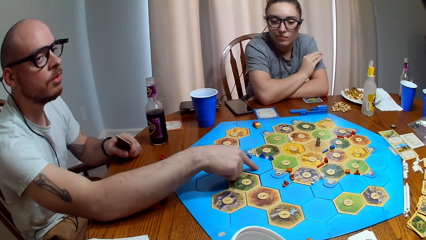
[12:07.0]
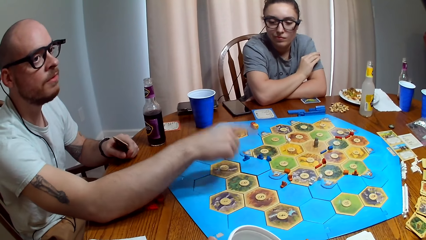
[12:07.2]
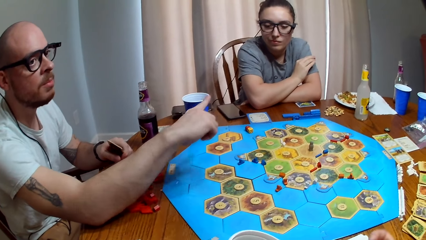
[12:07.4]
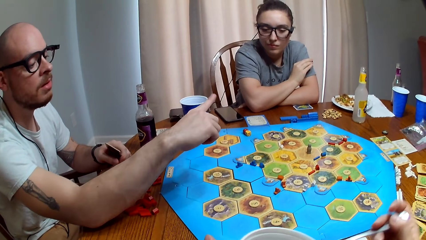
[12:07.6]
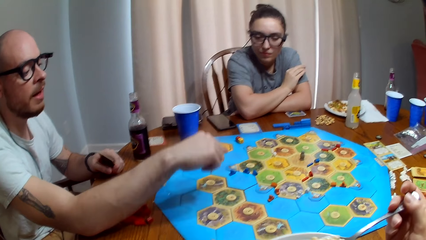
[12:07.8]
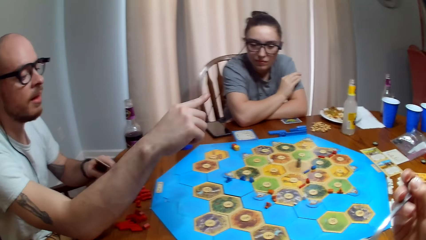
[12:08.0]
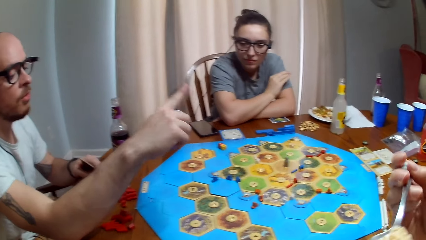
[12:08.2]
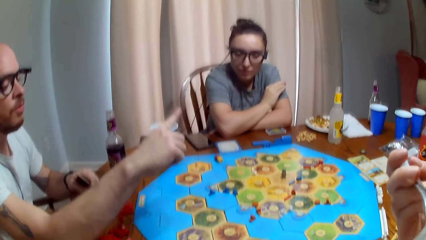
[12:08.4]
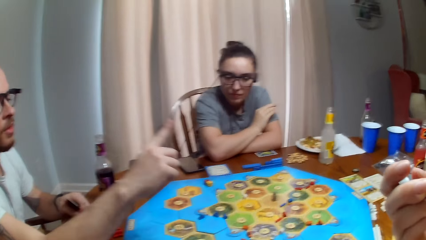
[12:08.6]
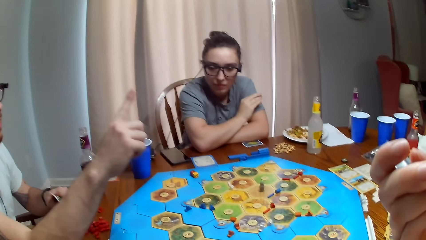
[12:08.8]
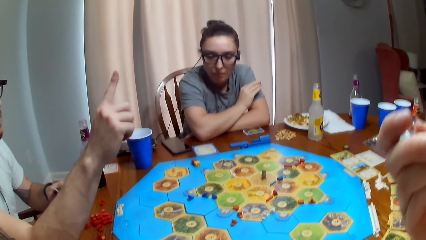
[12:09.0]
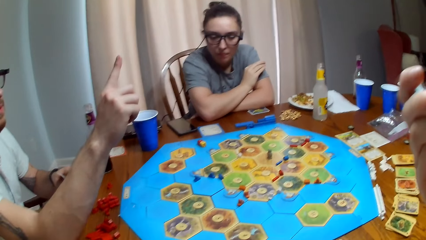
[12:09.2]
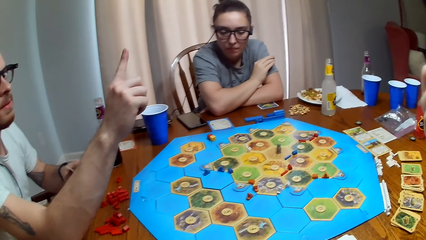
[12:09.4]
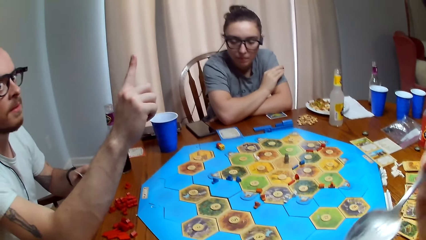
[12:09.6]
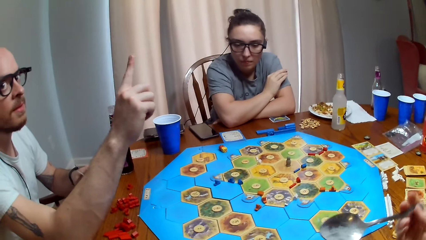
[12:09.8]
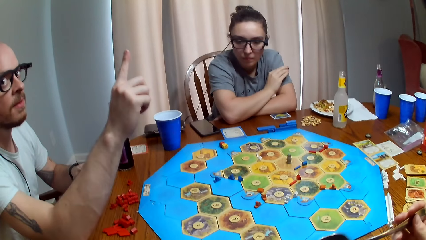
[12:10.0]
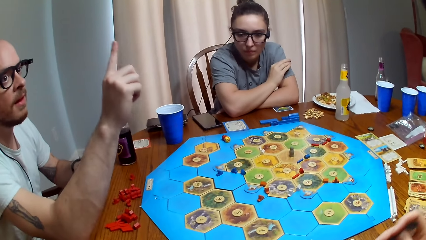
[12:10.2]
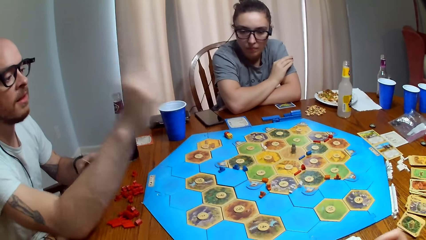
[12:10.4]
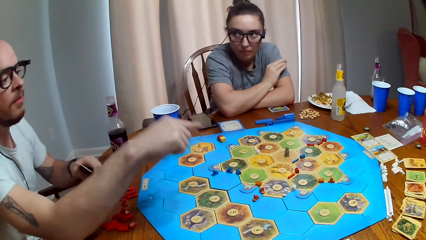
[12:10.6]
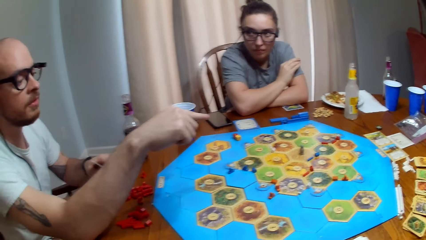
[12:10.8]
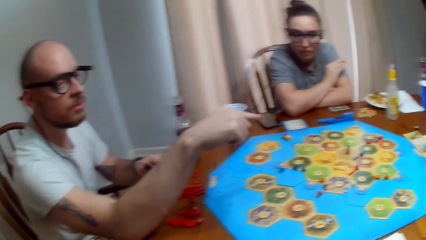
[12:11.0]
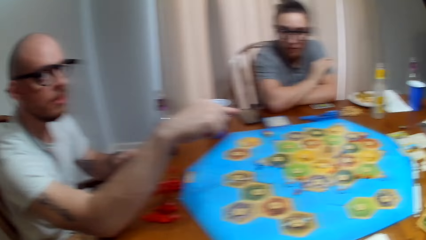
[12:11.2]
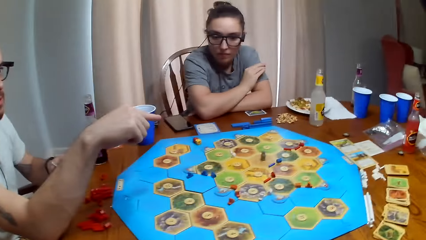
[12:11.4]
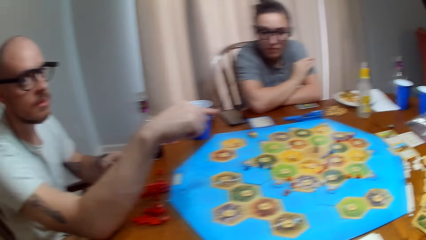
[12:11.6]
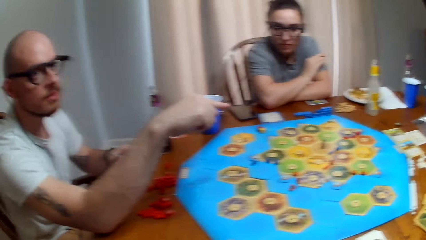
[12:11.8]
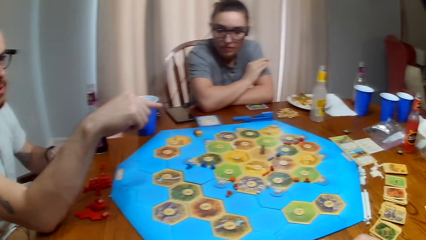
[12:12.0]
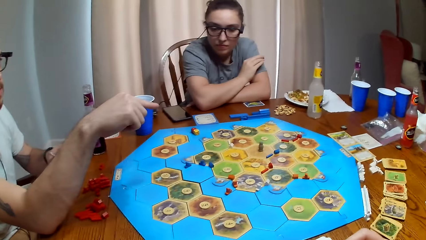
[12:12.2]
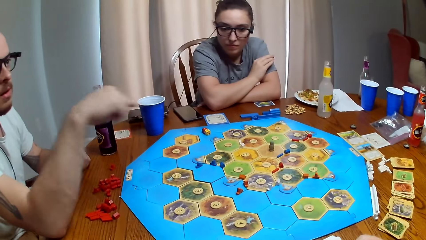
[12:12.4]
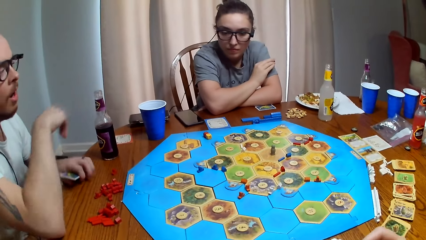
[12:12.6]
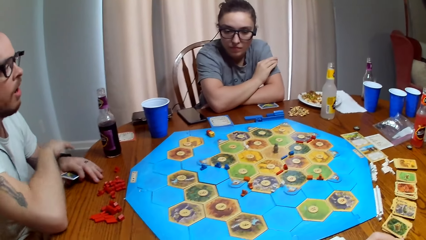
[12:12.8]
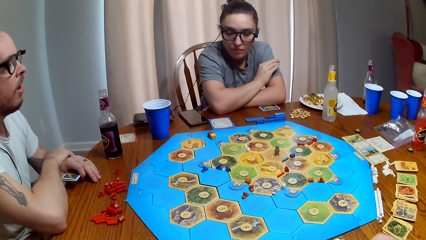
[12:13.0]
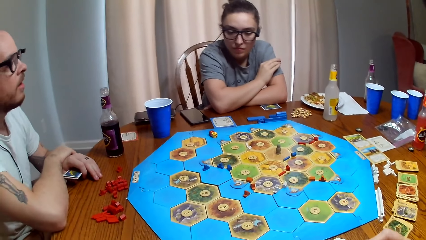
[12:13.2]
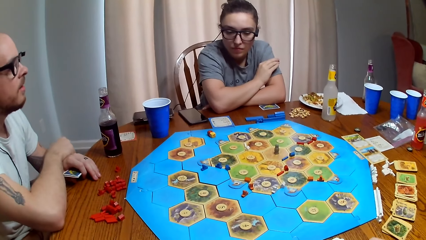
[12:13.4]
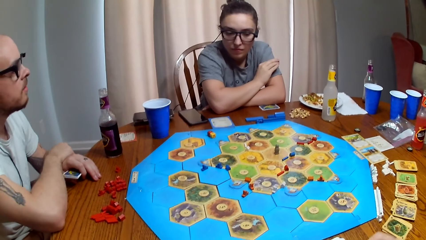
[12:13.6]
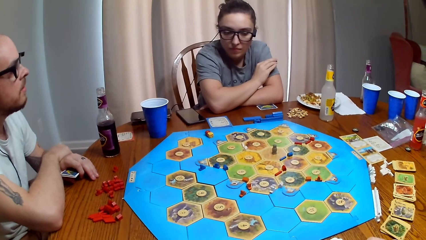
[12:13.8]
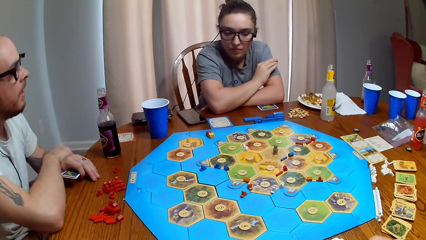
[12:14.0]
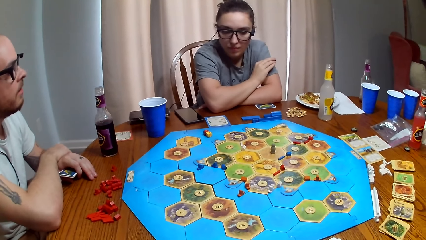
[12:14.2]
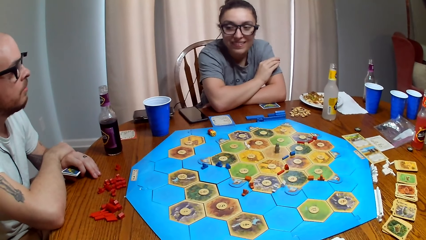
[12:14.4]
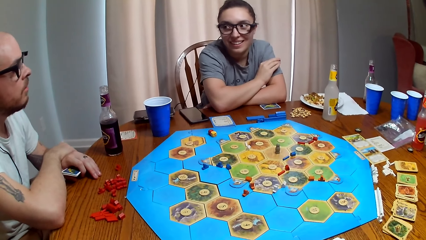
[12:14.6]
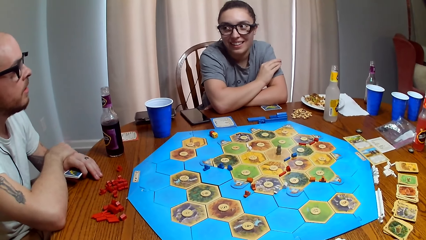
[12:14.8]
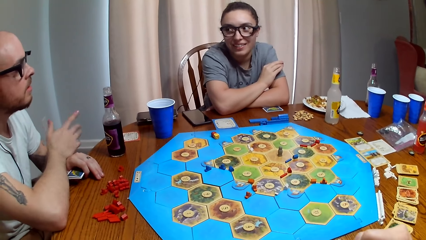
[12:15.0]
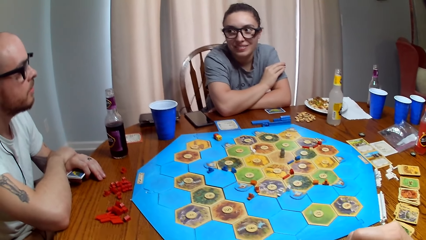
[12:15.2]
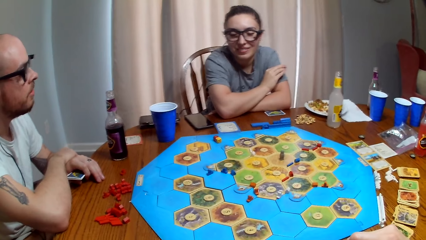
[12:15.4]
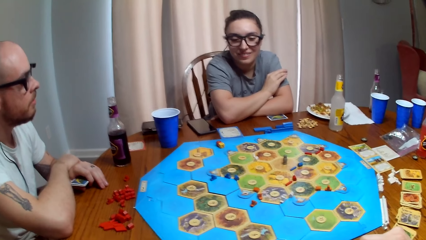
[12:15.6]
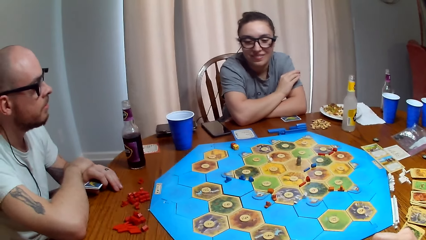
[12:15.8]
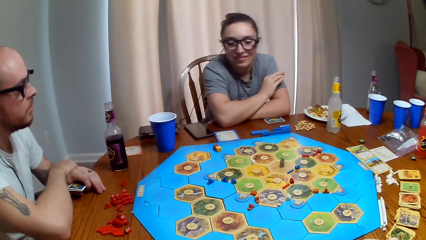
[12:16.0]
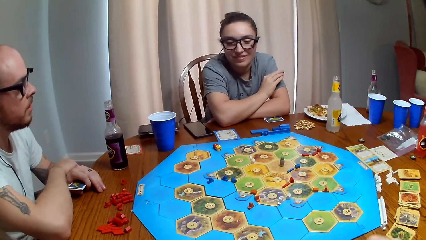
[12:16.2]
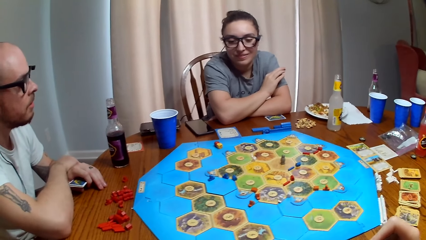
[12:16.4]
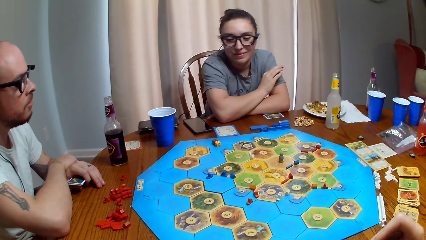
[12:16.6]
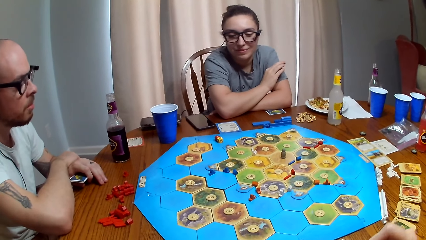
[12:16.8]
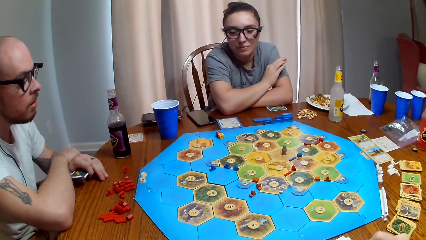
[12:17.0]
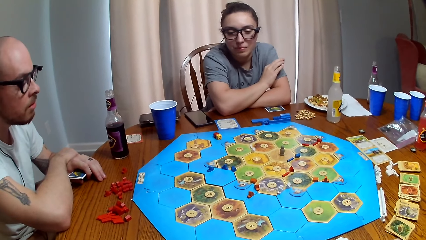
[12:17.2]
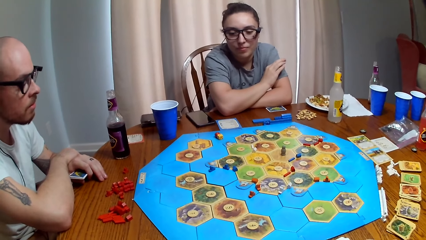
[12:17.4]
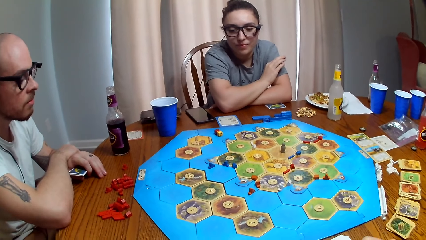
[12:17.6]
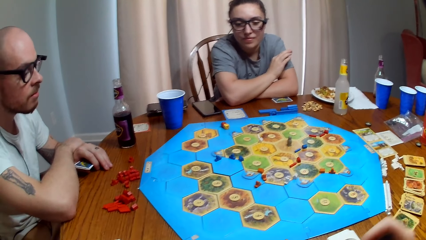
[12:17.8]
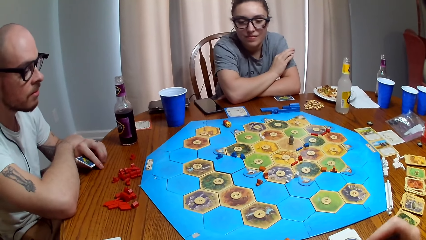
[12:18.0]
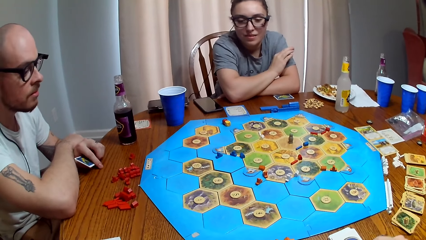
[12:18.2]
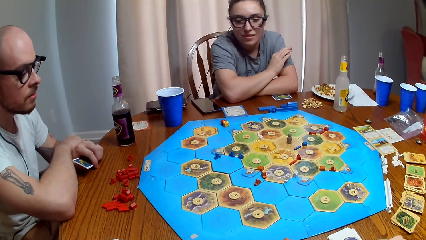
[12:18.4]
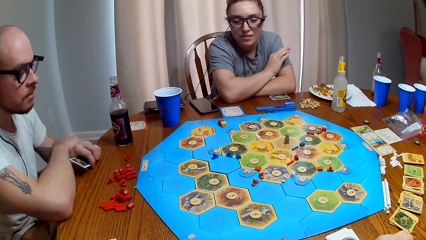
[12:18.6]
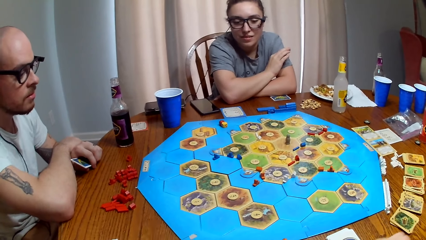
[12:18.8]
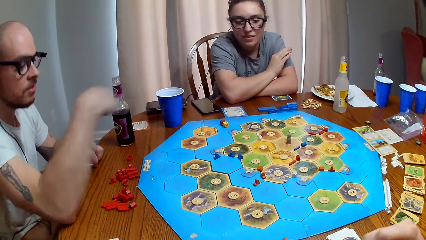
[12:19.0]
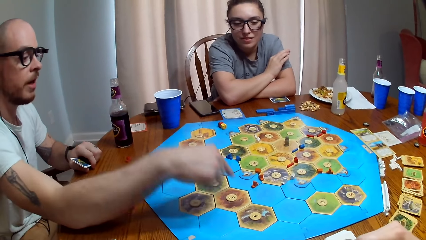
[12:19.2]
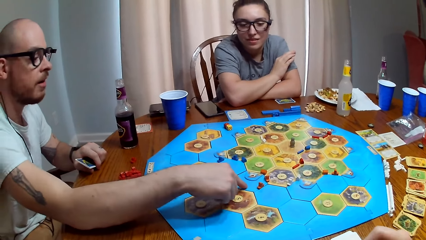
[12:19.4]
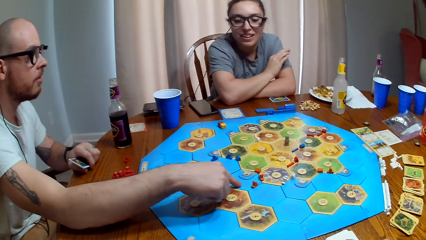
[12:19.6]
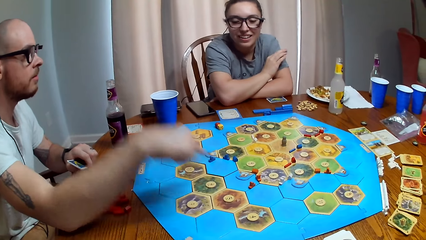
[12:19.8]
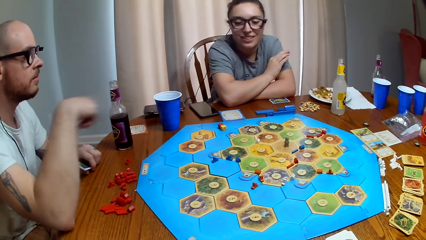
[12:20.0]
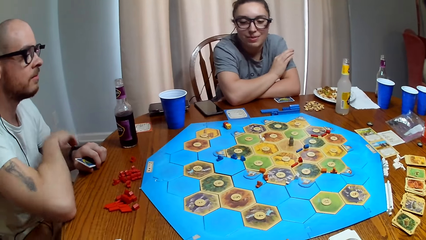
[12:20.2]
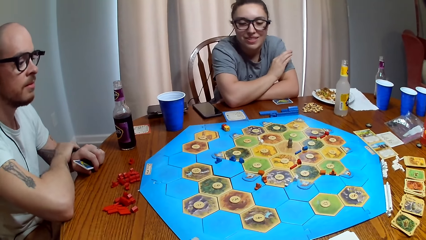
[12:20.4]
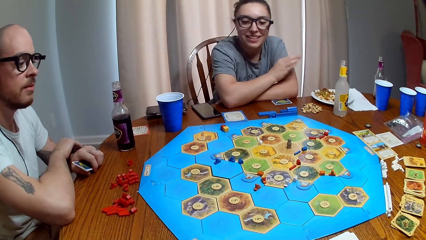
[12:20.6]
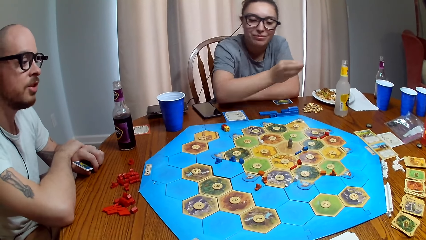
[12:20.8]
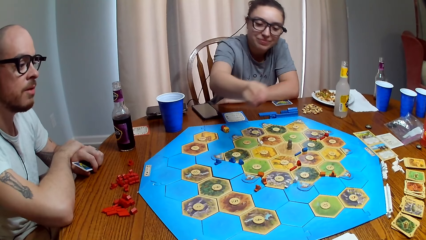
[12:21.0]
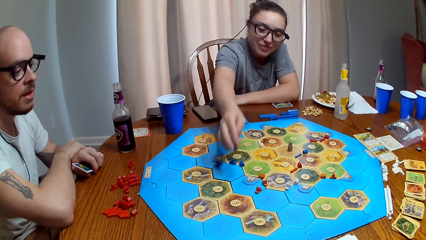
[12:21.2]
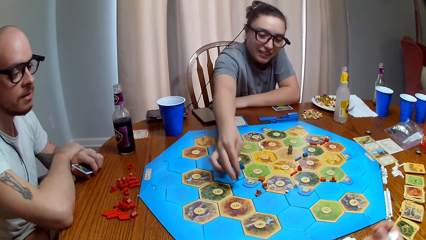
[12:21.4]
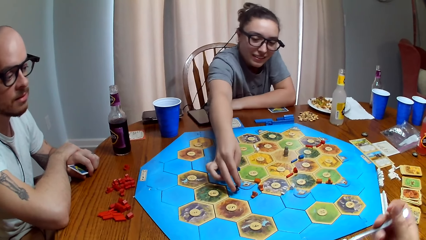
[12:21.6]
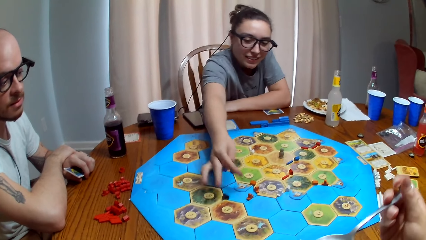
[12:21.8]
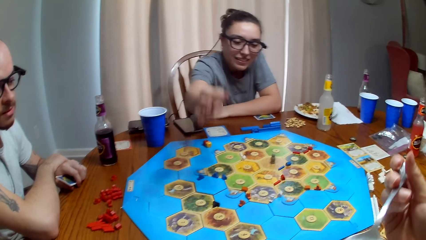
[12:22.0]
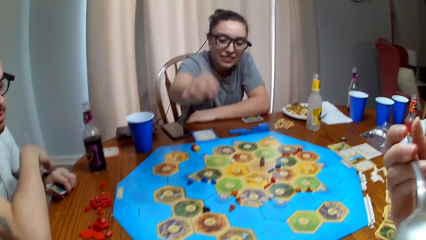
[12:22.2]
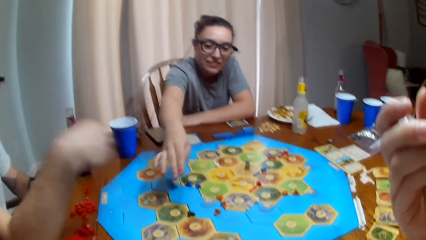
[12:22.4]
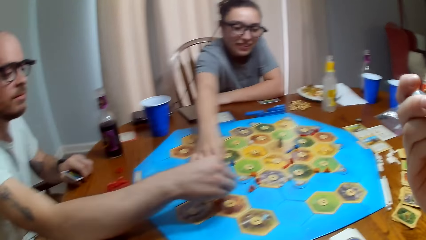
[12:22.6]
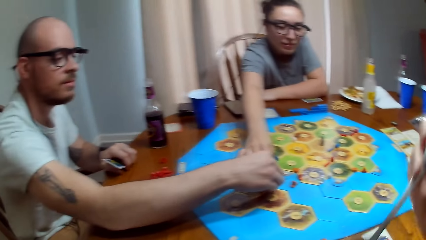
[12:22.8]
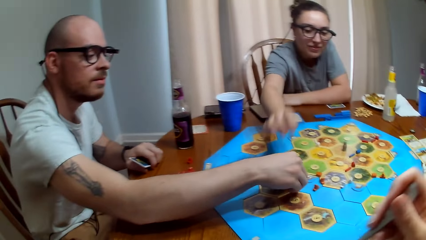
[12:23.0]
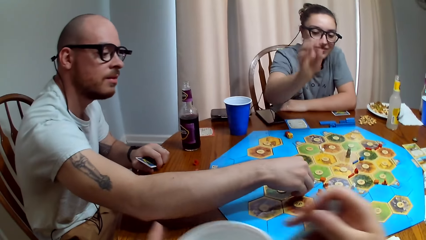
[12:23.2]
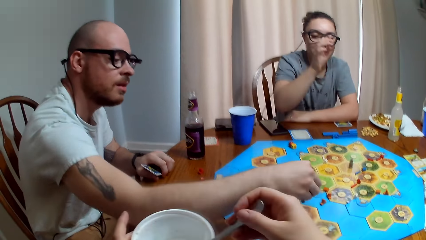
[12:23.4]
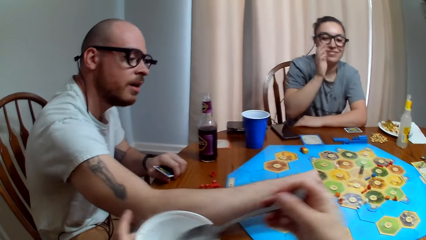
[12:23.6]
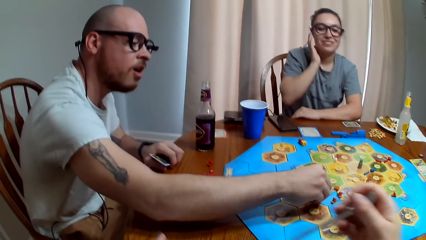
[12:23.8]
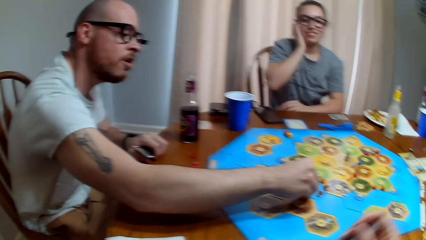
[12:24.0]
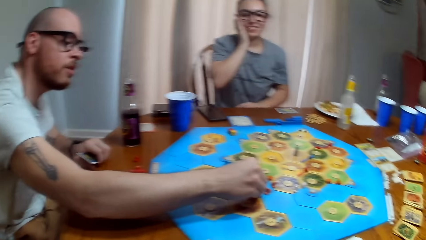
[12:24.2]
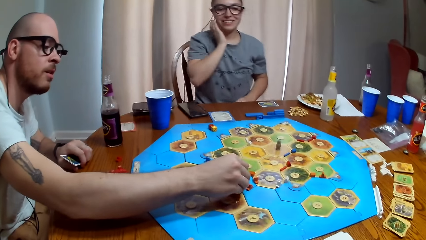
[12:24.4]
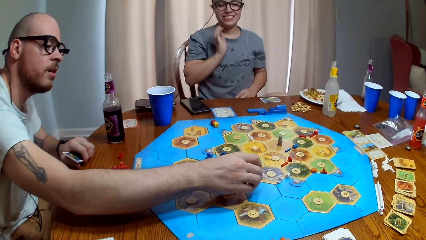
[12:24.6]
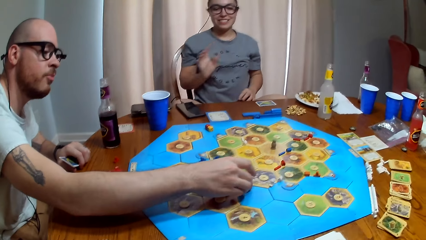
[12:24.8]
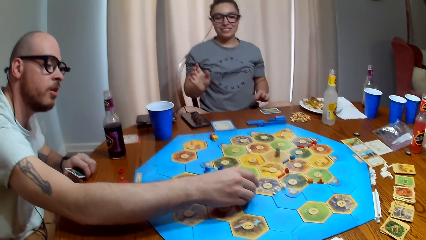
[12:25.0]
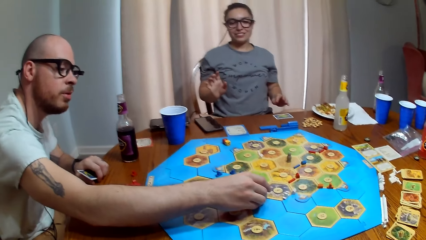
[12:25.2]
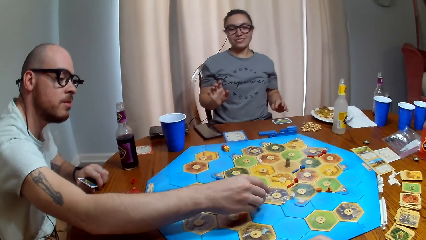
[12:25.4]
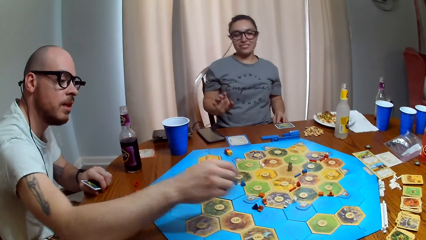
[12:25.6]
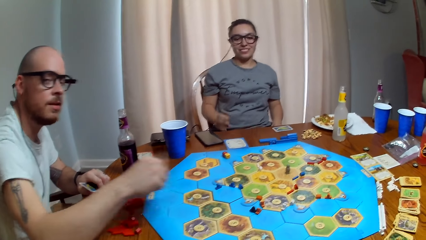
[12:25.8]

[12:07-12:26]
The camera wearer eats food. A person dialogues with another person, a third person and the camera wearer. The third person talks. The first person talks. The third person puts a brick on the board. The camera wearer eats food. The first person moves the brick on the board.
